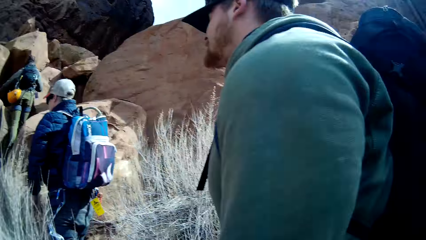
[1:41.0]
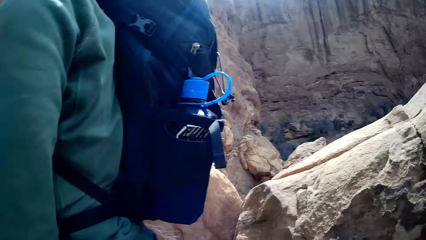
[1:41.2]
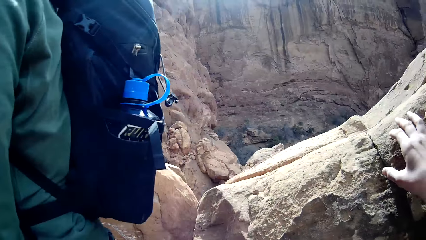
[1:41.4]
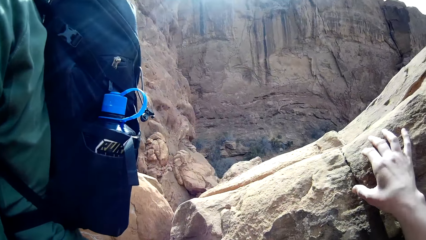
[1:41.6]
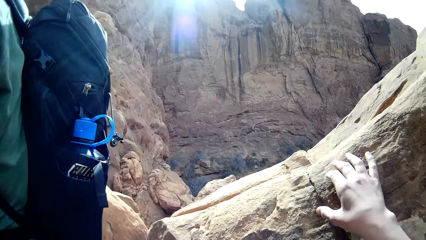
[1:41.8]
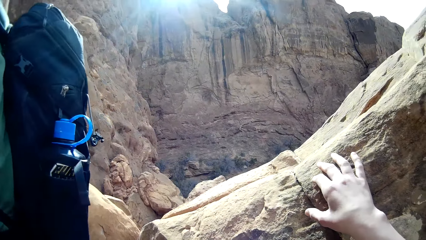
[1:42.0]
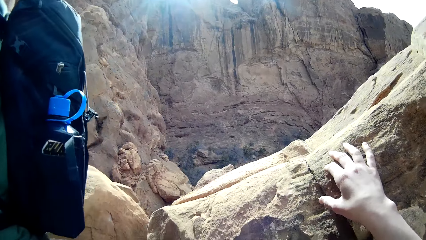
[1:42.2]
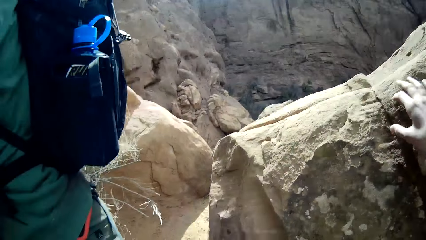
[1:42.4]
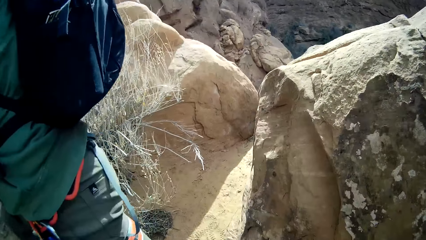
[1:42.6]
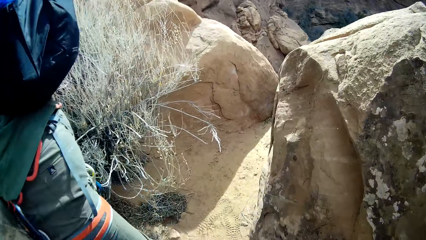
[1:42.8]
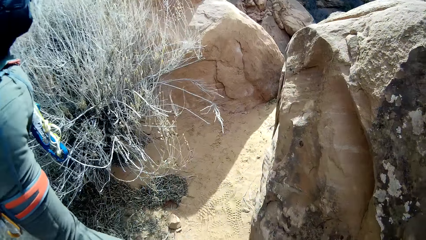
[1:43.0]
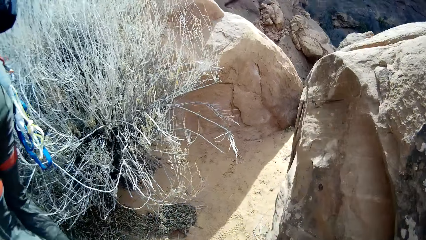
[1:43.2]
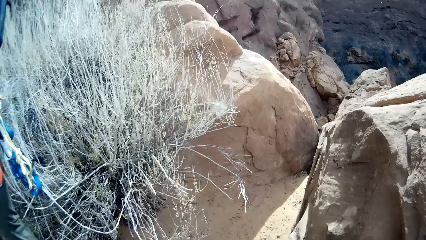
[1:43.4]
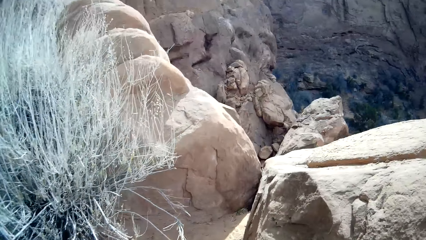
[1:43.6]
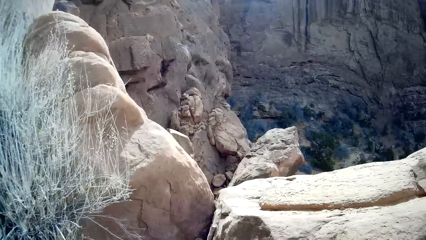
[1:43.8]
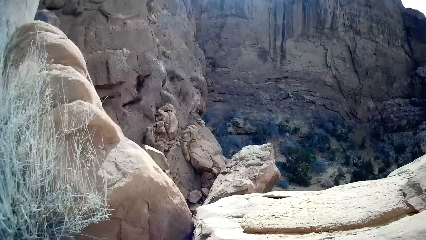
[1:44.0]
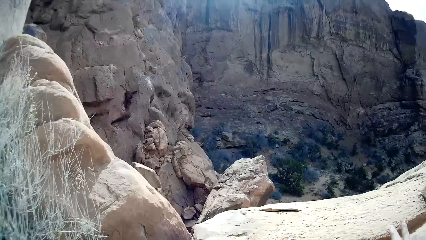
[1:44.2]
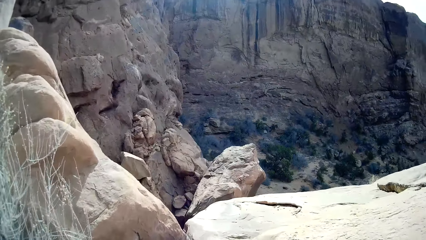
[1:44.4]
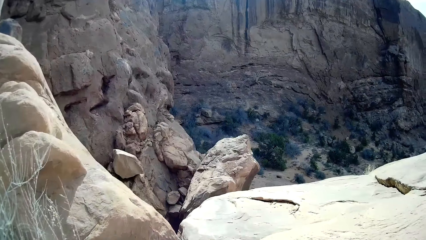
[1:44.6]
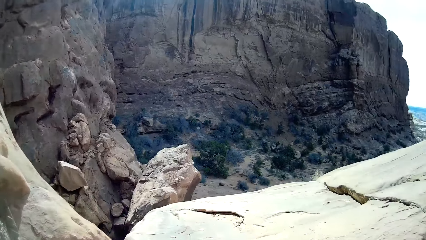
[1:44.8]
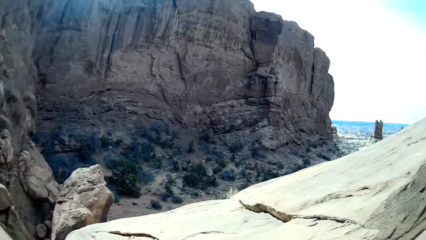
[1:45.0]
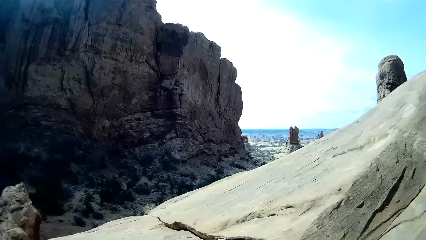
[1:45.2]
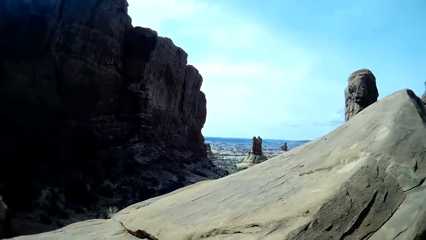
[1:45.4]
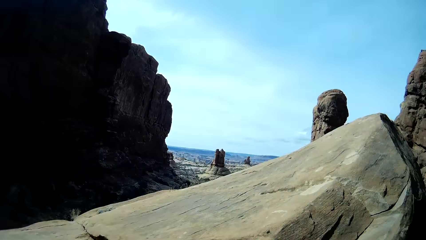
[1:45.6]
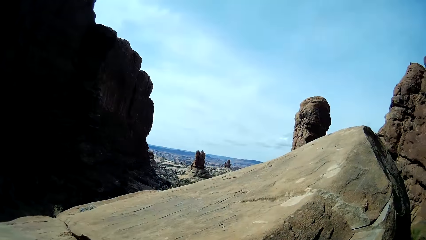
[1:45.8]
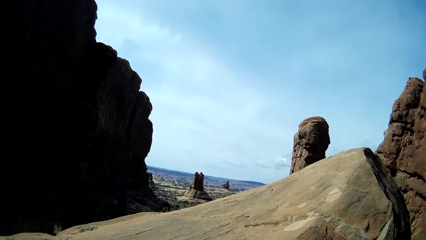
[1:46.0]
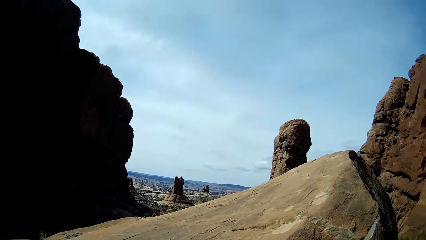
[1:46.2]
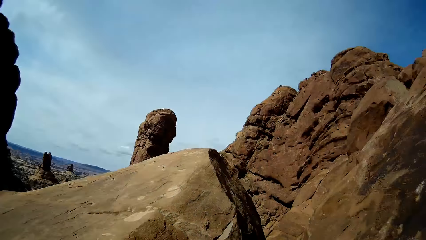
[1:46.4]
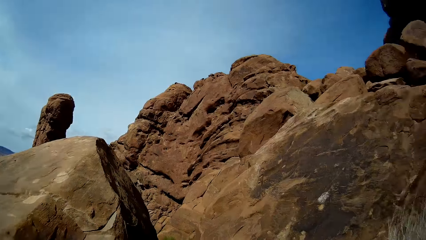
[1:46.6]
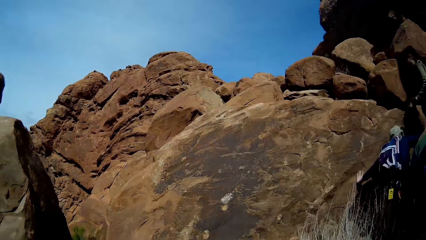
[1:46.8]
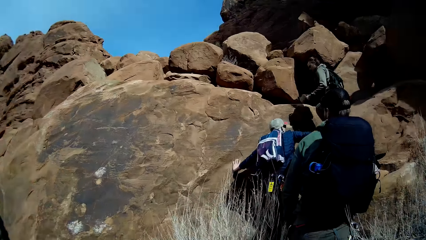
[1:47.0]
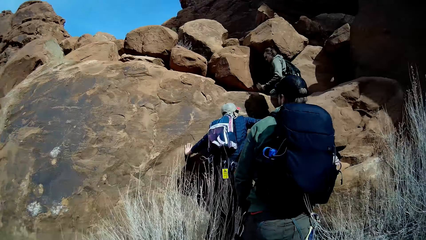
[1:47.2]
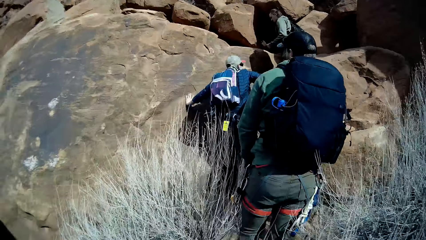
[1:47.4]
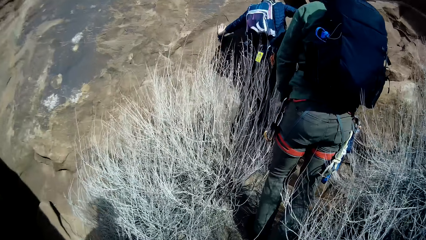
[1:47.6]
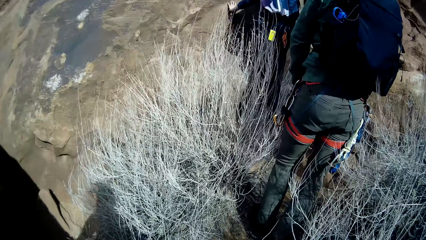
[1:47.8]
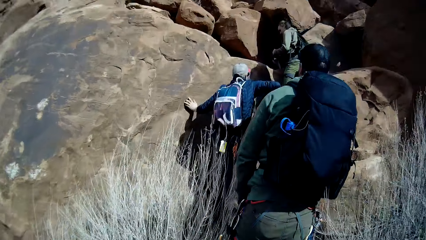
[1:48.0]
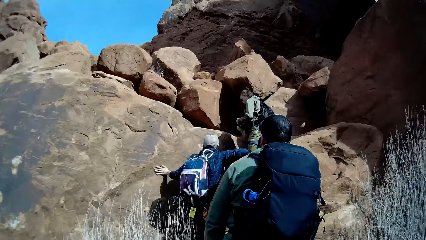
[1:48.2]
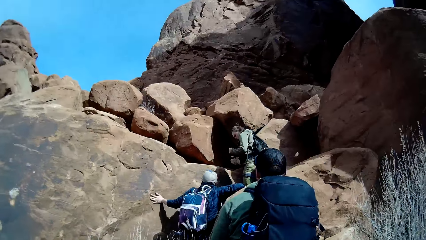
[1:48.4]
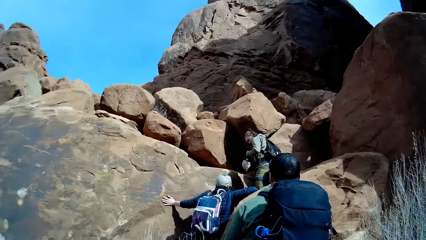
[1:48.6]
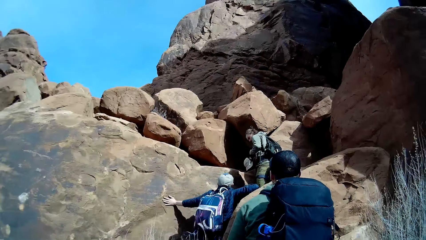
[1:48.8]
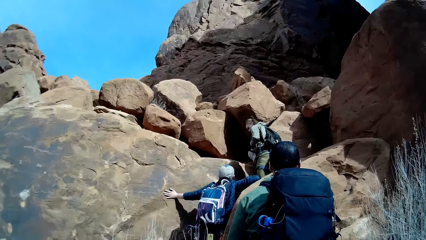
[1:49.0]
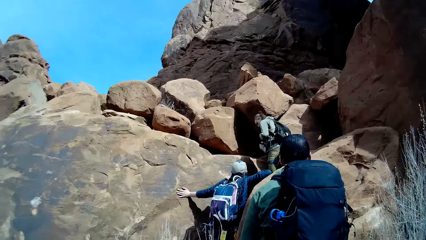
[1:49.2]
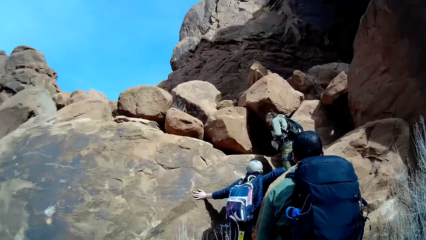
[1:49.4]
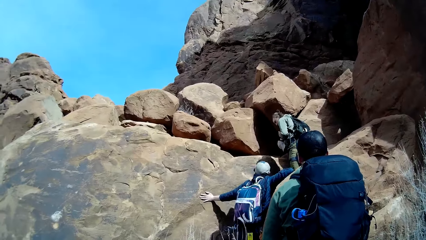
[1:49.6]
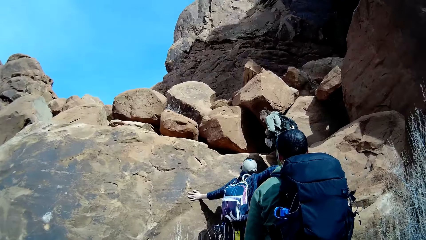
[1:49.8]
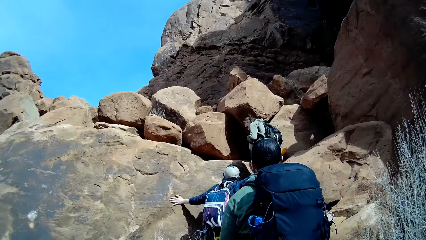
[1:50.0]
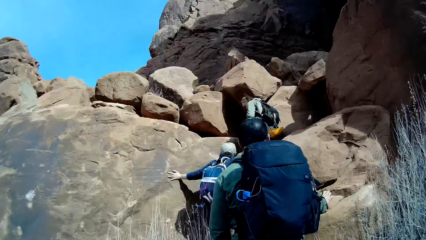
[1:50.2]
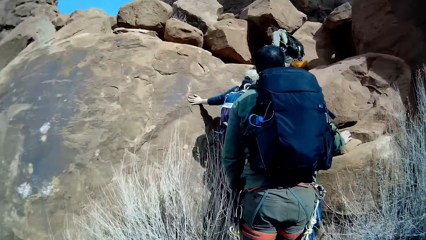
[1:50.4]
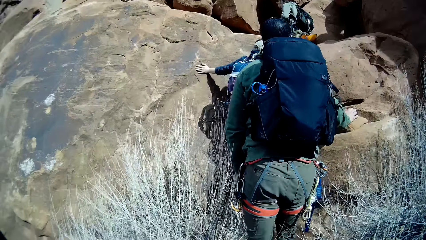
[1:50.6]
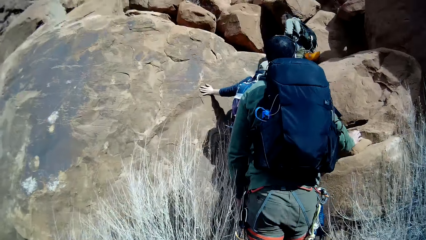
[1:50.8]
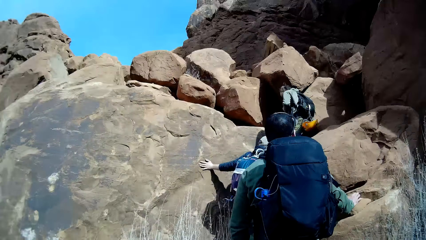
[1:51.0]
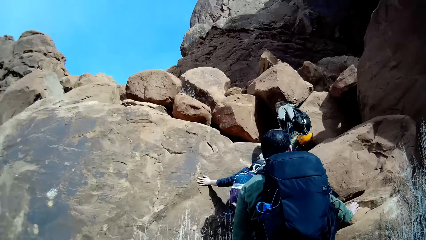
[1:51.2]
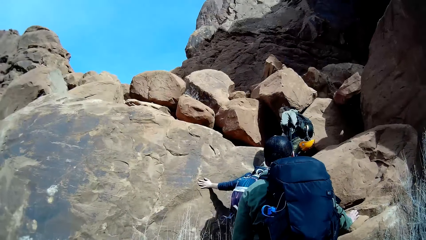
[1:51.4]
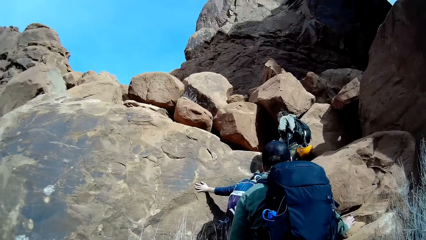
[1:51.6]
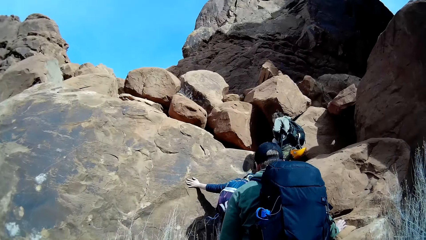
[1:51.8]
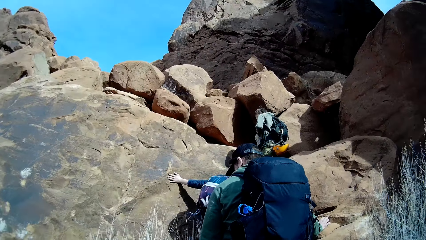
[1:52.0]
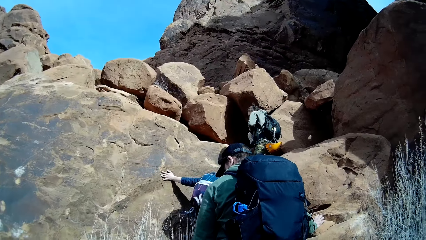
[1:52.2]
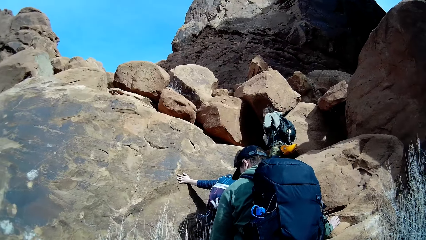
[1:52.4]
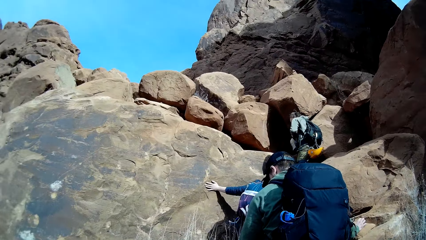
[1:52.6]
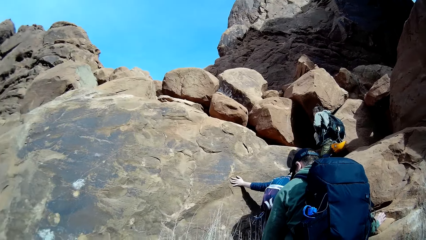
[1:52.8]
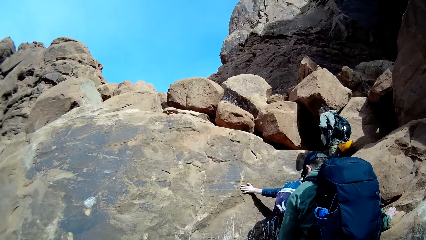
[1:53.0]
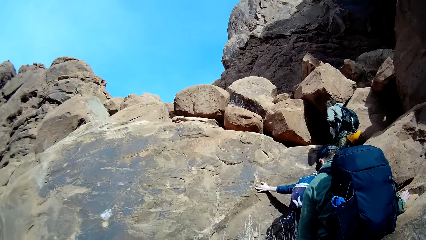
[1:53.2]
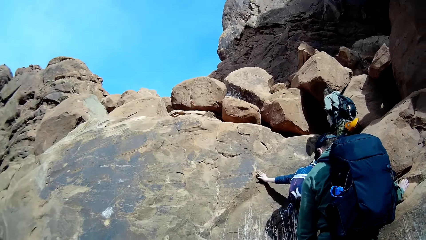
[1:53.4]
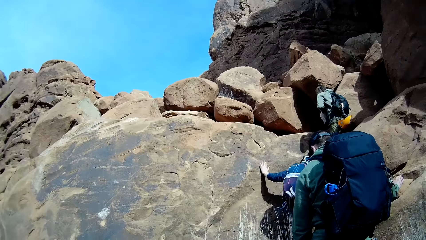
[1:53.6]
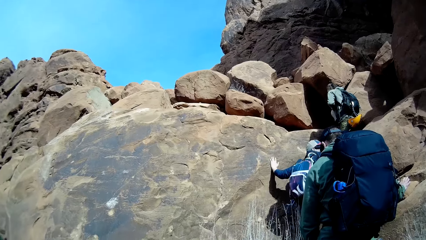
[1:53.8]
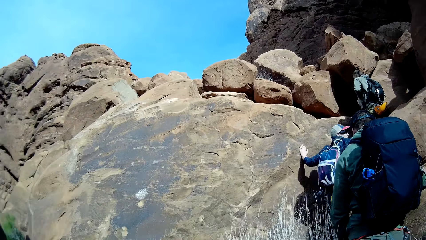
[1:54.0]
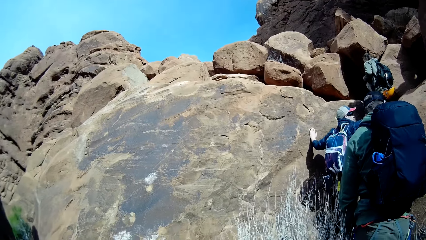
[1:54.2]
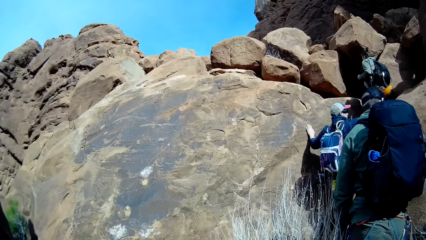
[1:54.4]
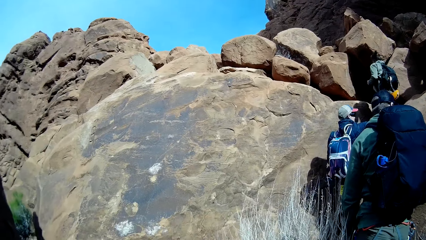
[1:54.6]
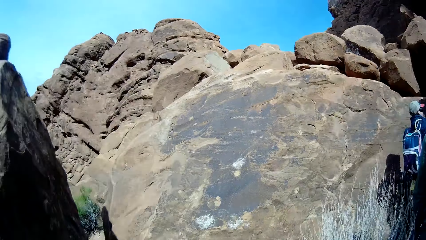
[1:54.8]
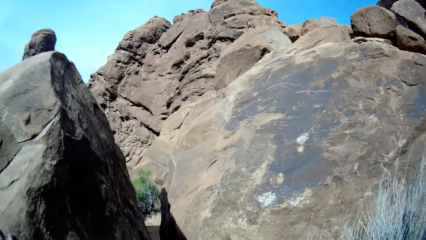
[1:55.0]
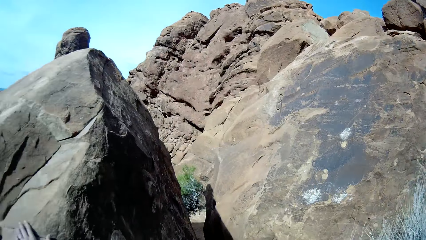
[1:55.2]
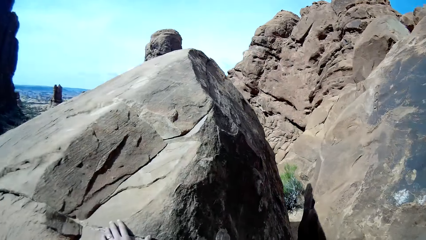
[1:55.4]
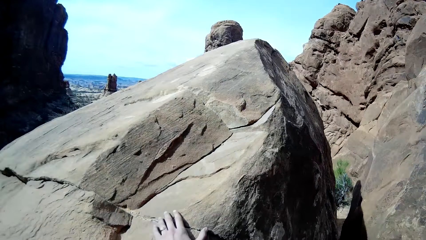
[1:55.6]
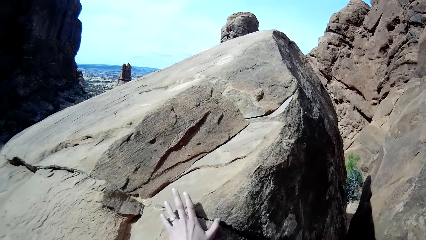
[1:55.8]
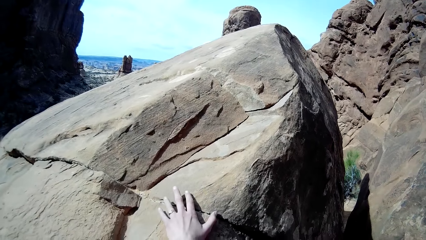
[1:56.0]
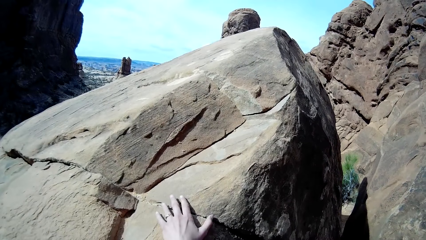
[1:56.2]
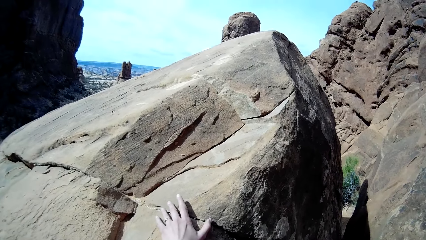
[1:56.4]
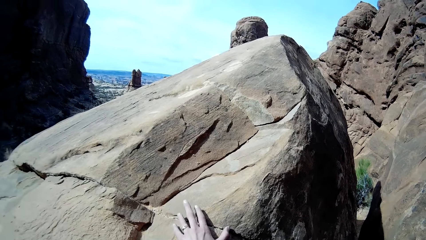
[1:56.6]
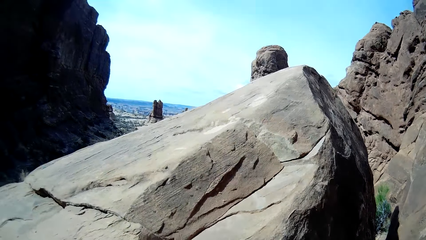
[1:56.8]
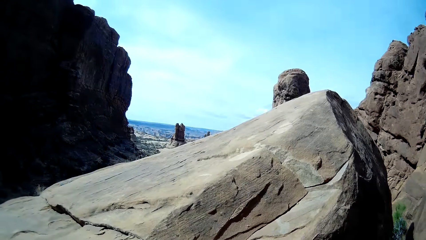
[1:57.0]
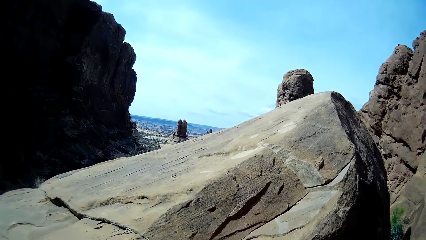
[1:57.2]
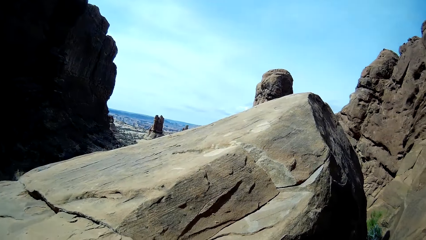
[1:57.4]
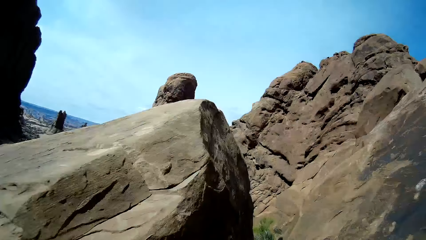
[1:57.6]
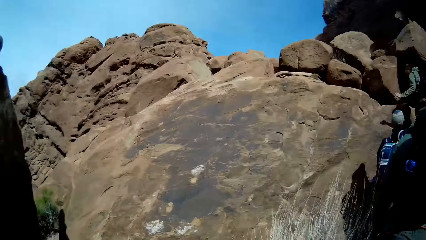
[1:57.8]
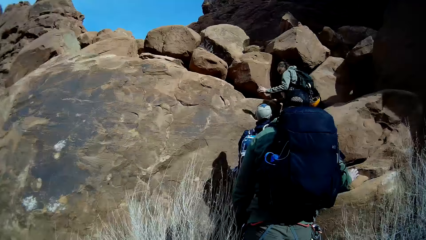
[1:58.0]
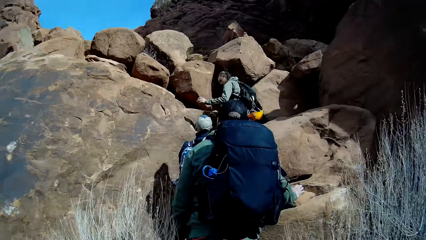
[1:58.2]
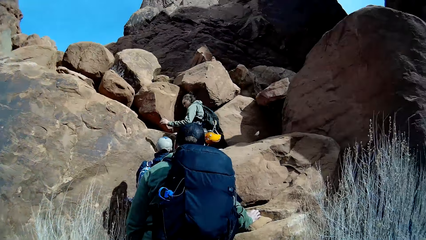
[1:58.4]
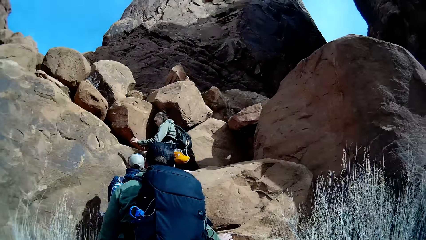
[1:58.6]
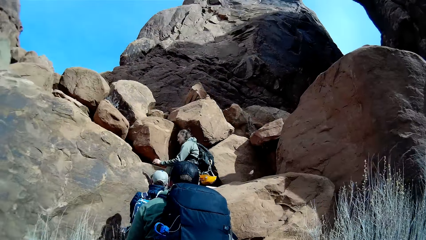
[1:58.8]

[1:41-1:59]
The camera wearer turns to the right. They hold the rock. They look on the valley. A man touches another rock with the left hand. Another man adjusts his cap with both hands. The first man leans on another rock. He touches another rock with the right hand. The camera wearer holds the rock. They touch another rock with the left hand. They turn to the left.
